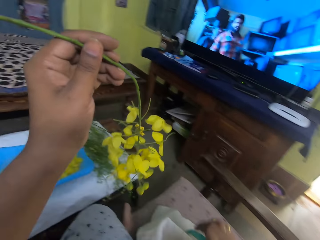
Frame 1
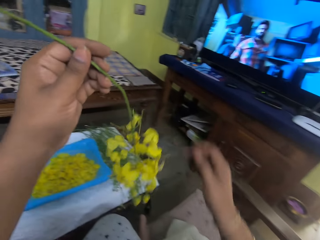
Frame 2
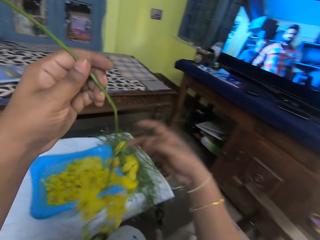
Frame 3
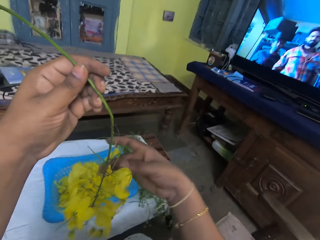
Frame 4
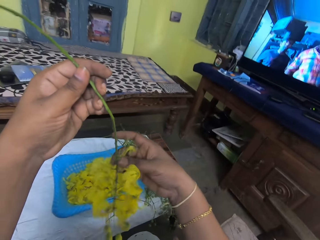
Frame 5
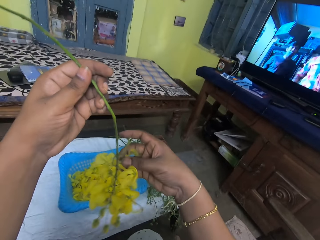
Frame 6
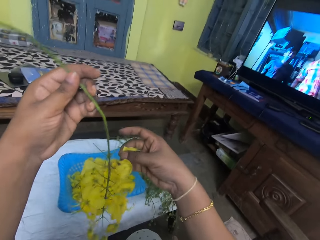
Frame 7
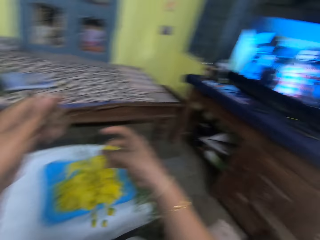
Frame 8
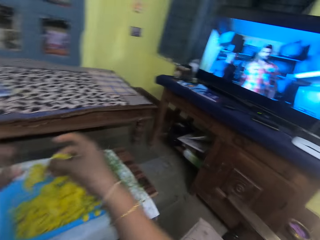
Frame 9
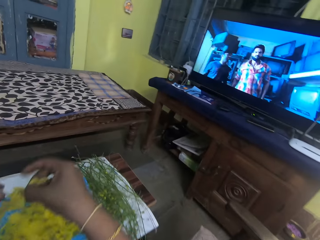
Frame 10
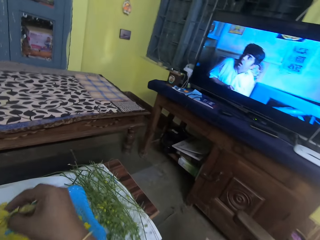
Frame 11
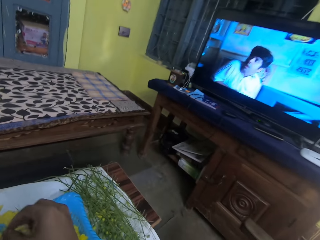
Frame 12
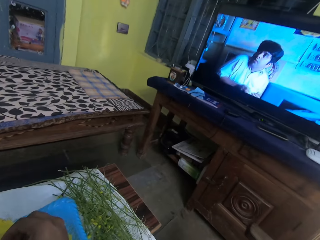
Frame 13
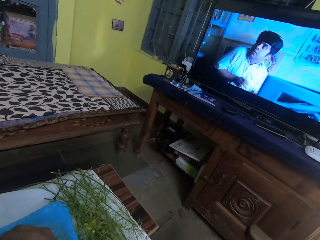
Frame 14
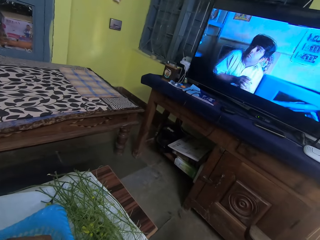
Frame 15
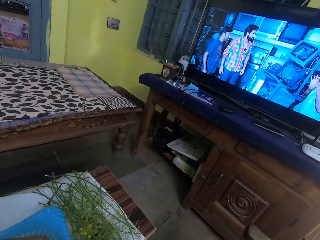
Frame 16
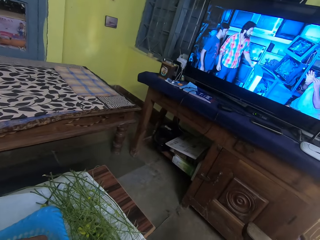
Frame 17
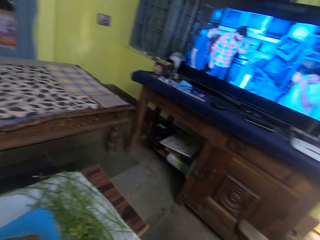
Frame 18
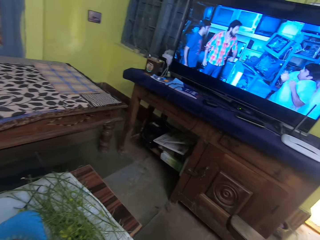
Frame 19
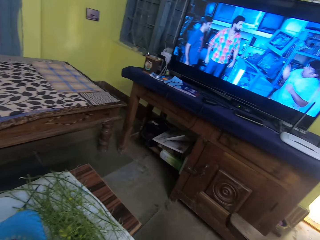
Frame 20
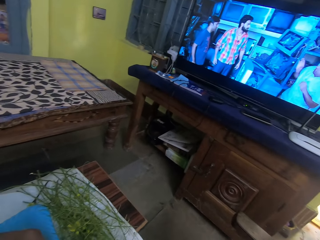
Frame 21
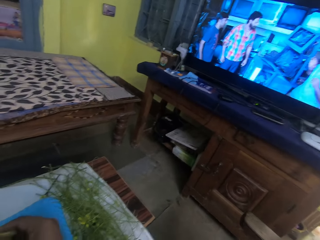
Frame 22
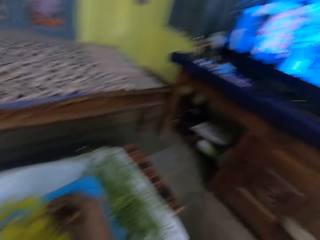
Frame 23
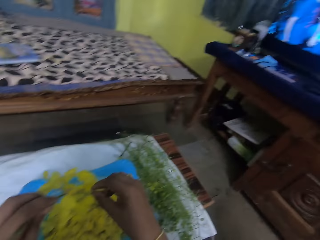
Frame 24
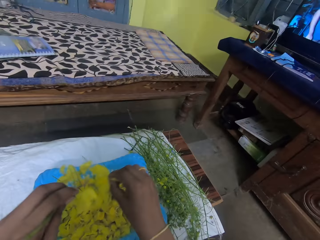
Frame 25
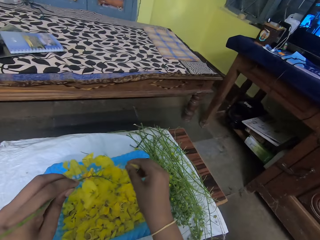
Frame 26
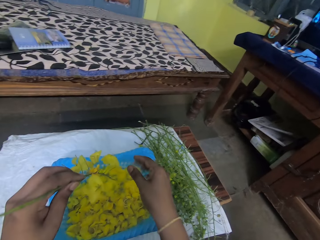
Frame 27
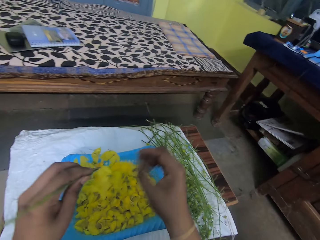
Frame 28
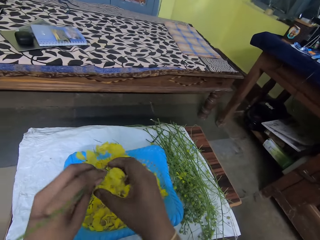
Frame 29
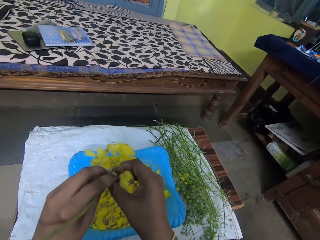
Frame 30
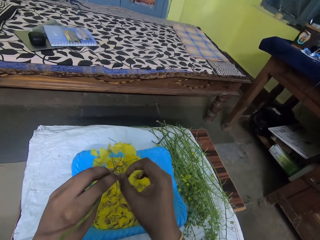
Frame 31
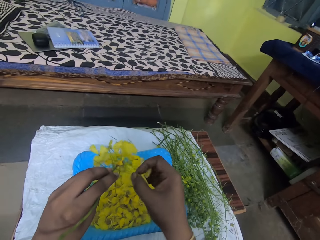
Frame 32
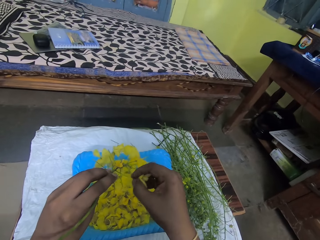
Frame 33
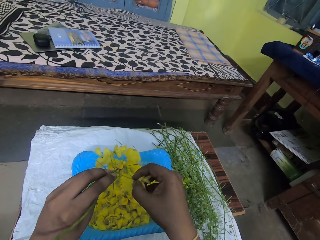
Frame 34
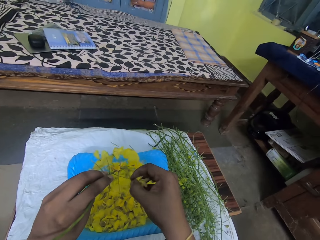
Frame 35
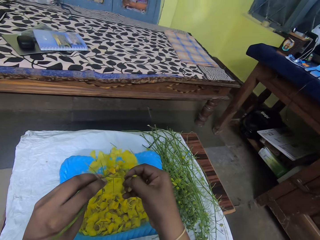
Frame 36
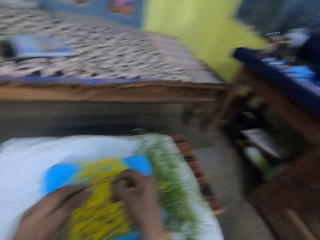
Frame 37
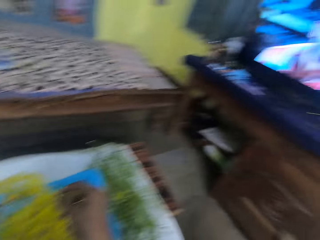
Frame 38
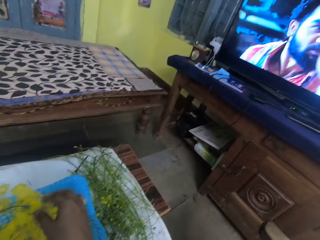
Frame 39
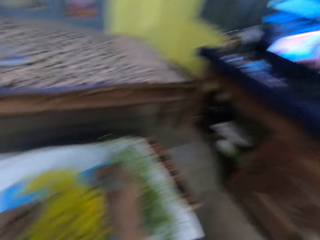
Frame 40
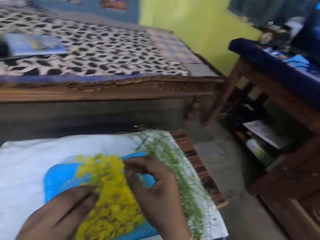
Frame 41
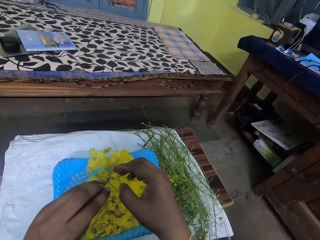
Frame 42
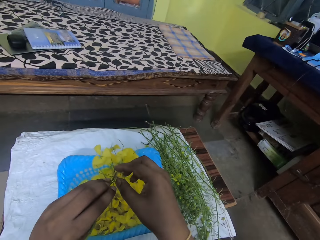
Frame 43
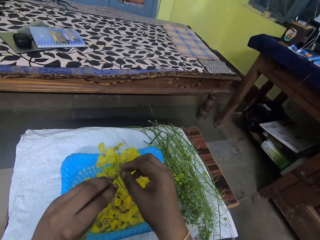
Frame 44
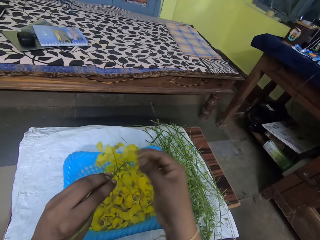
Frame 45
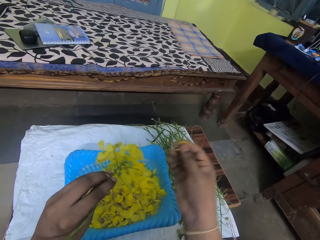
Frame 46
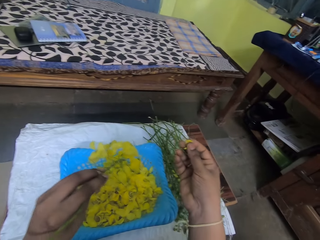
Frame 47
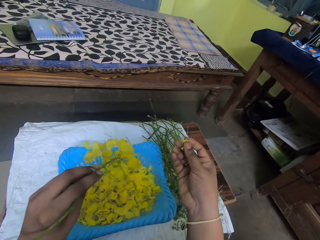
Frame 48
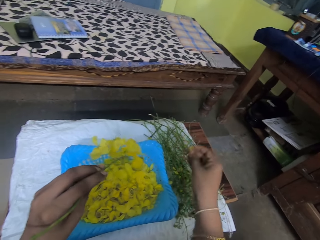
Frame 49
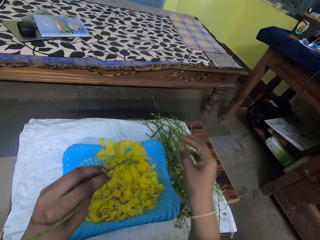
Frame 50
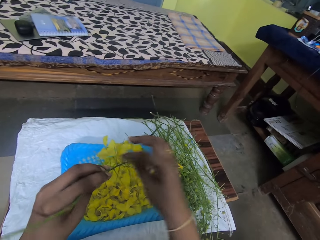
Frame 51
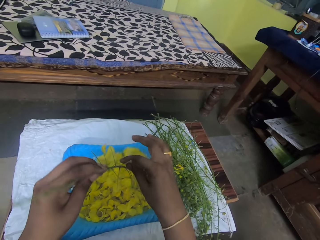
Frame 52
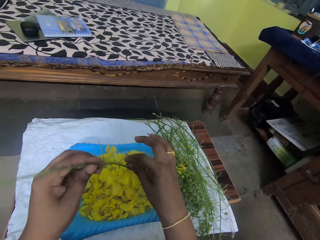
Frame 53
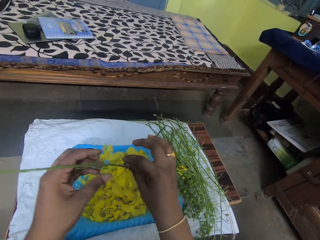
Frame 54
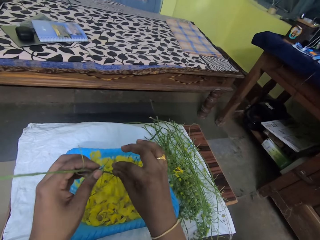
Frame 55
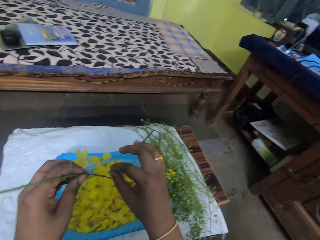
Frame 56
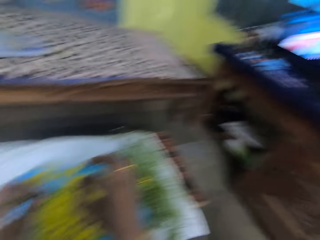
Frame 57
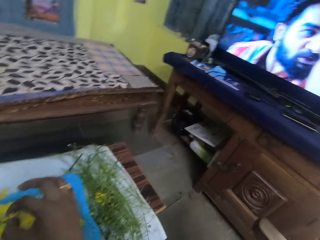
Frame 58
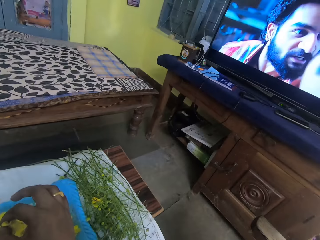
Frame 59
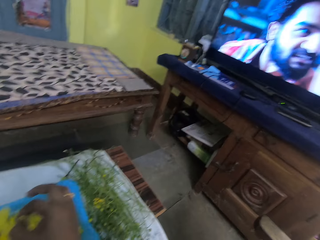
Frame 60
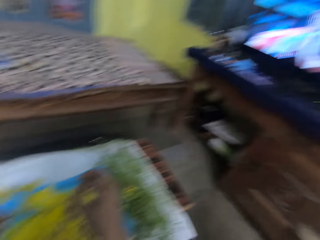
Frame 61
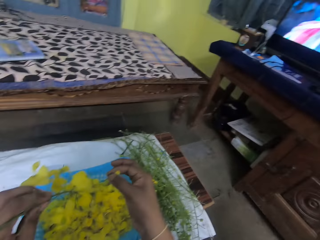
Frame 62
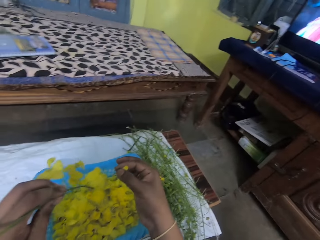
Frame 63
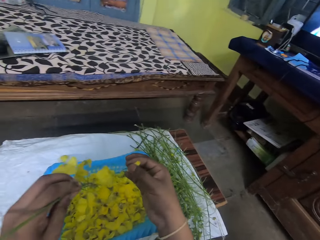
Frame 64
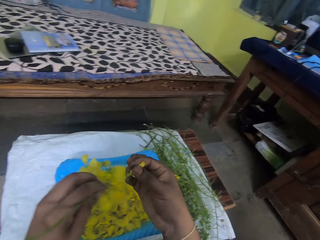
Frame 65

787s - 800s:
The camera wearer plucks leaves from the leaf stem in her left hand with her right hand. She stares at the screen. She drops the leaves in the sieve on the table with her right hand. She plucks leaves from the leaf stem in her left hand with her right hand. She drops the leaves in the sieve on the table with her right hand. She picks dirt from the leaf stem in her left hand with her right hand. She places the dirt on the table with her right hand. She plucks leaves from the leaf stem in her left hand with her right hand. She looks around.

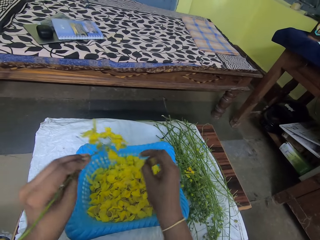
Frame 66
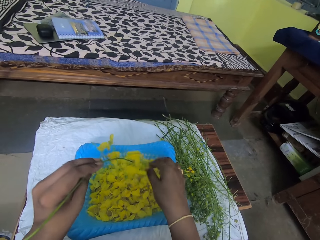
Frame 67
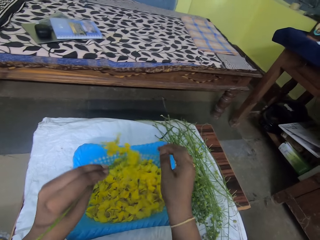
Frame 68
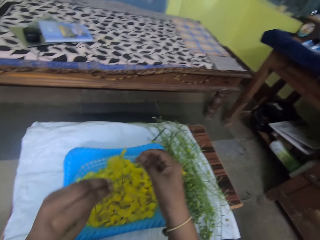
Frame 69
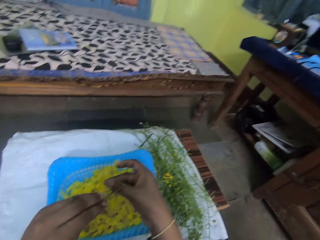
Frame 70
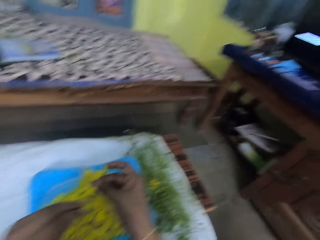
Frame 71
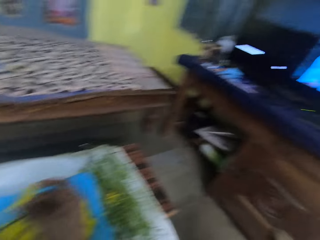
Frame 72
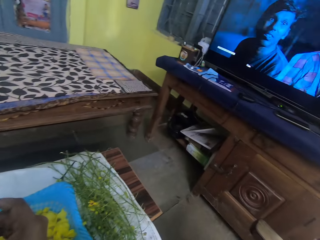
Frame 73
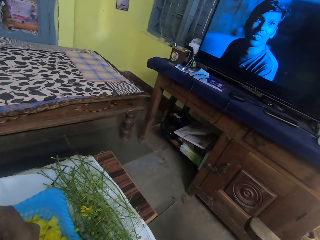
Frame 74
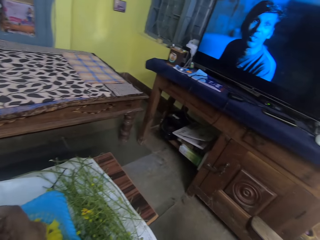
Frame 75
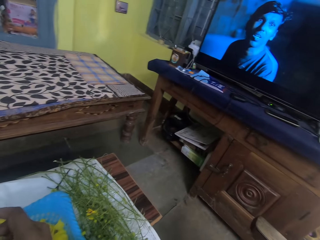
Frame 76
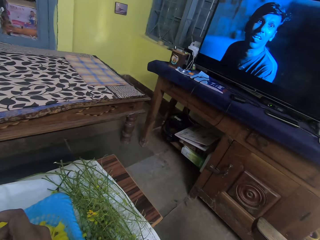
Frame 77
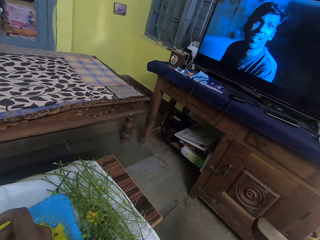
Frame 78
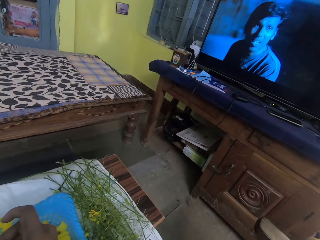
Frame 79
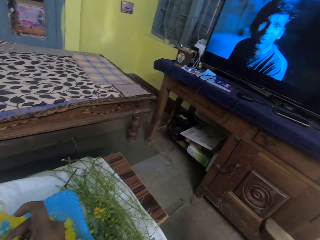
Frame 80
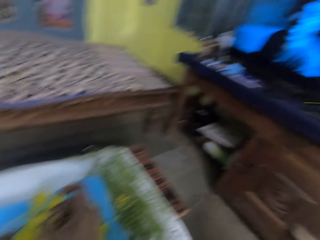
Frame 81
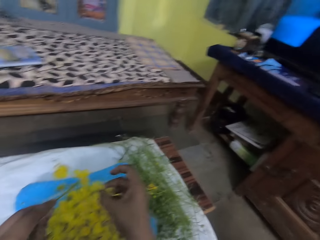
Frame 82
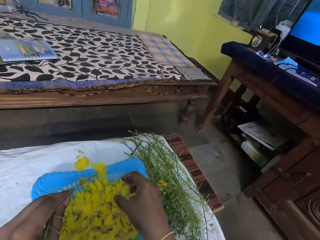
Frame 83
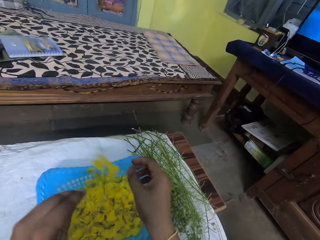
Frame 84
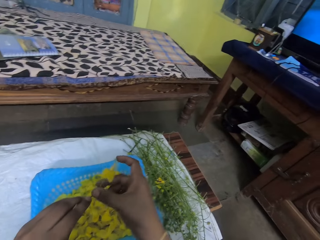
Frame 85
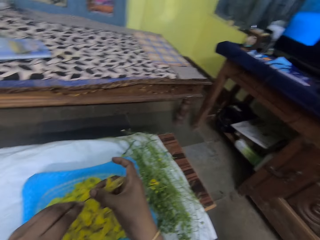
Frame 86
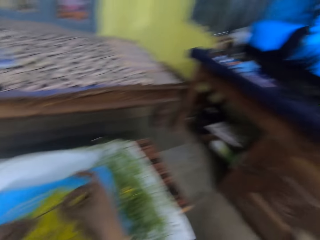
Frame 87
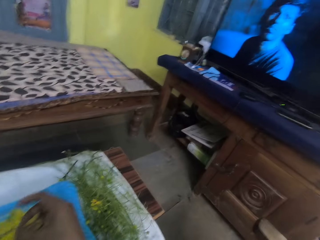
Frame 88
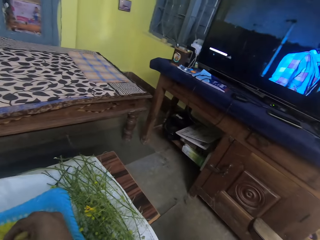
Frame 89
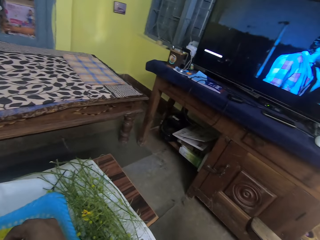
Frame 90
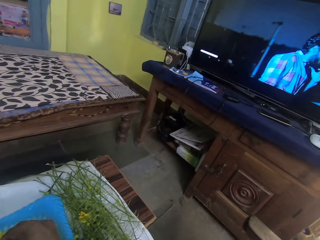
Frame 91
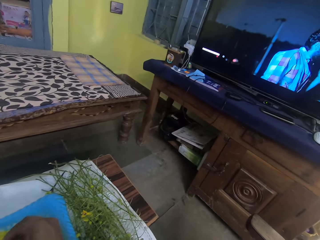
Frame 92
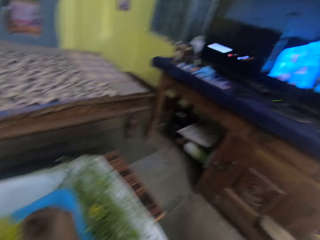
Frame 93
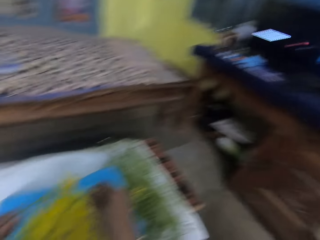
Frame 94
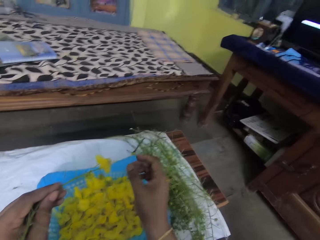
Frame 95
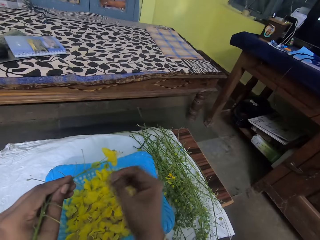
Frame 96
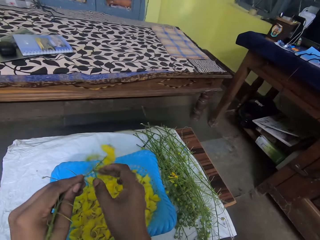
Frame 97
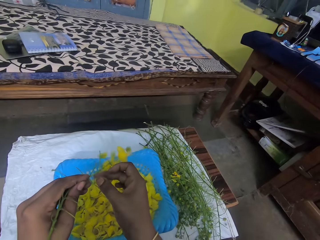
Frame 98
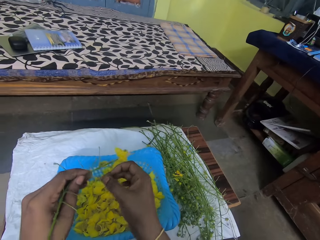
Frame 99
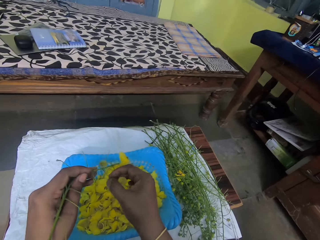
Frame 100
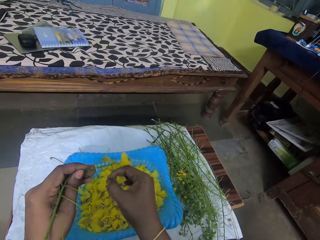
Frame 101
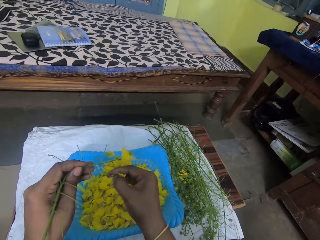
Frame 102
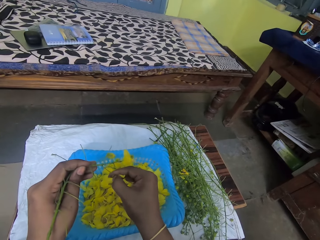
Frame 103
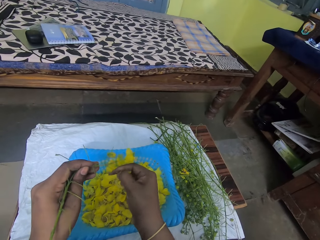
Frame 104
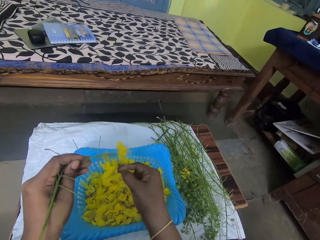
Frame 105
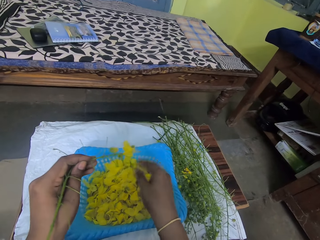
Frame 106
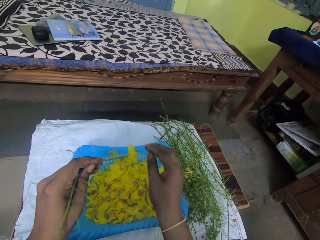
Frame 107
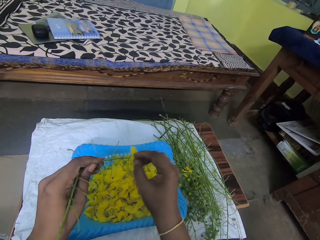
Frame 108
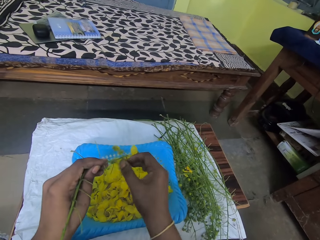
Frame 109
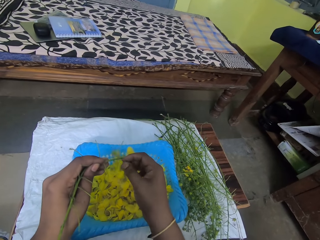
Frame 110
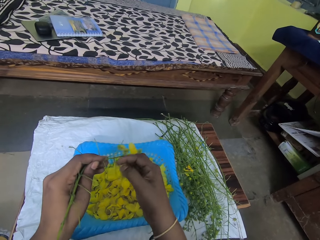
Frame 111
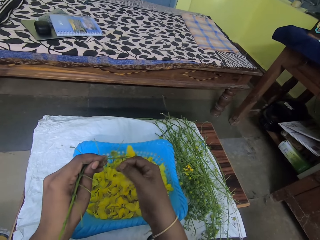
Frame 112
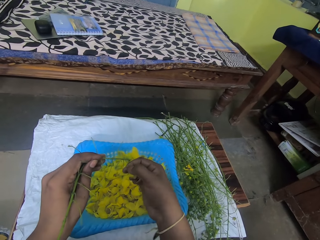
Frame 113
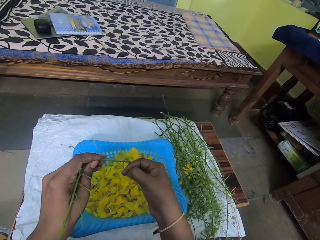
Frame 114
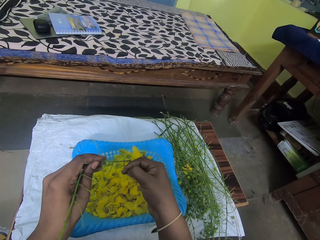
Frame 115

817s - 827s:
The camera wearer drops the leaves in the sieve on the table with her right hand. They pluck leaves from the leaf stem in her left hand with her right hand. They stare at the screen. They drop the leaves in the sieve on the table with her right hand. They pluck leaves from the leaf stem in her left hand with her right hand. They stare at the screen. They drop the leaves in the sieve on the table with her right hand. They pluck leaves from the leaf stem in her left hand with her right hand. They drop the leaves in the sieve on the table with her right hand. They take a bok choy flower from the stem in his left hand with his right hand.
